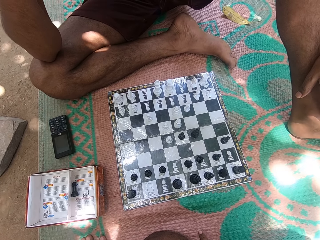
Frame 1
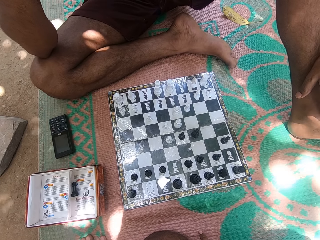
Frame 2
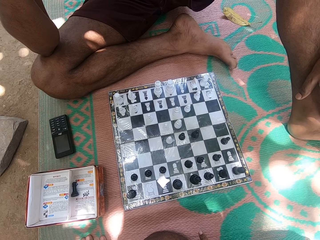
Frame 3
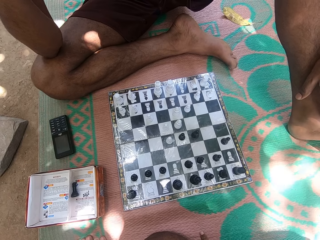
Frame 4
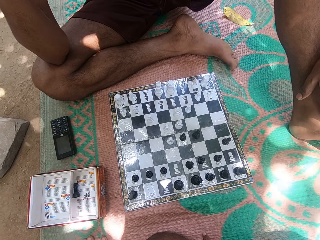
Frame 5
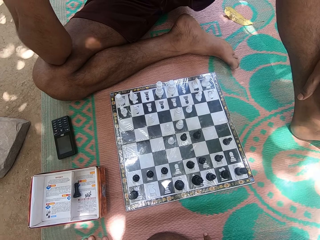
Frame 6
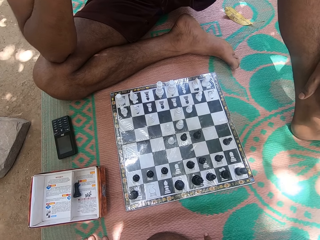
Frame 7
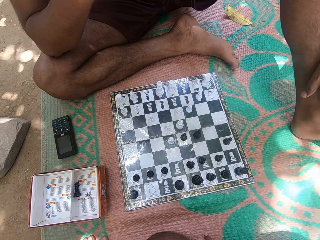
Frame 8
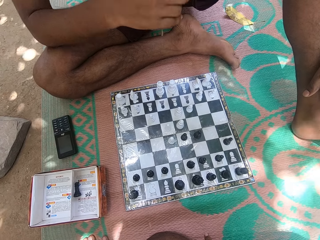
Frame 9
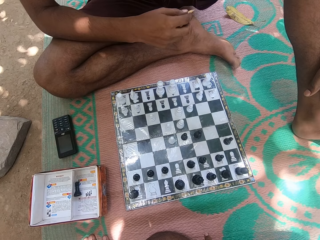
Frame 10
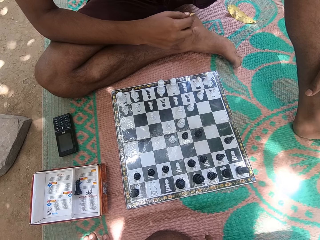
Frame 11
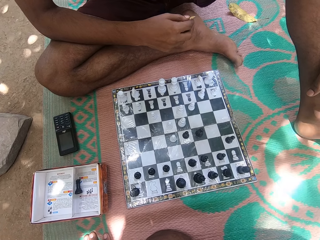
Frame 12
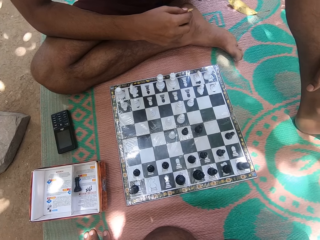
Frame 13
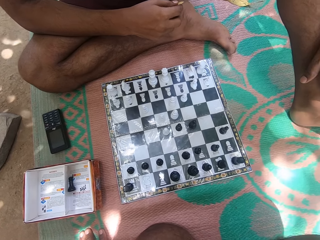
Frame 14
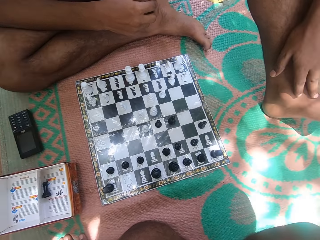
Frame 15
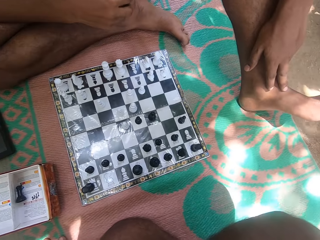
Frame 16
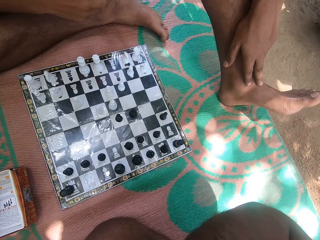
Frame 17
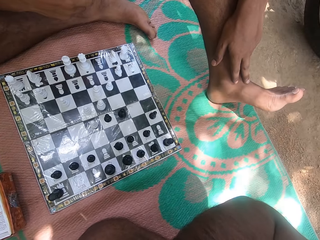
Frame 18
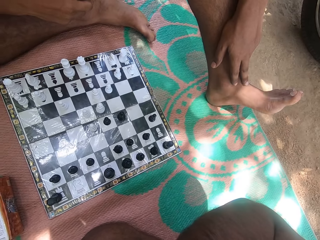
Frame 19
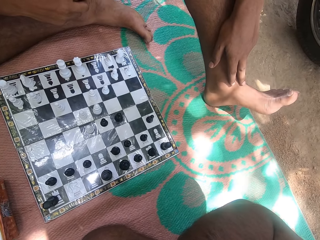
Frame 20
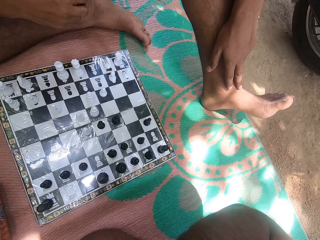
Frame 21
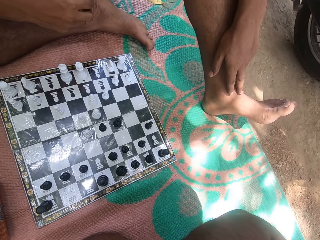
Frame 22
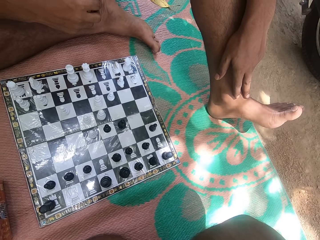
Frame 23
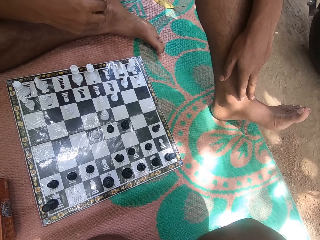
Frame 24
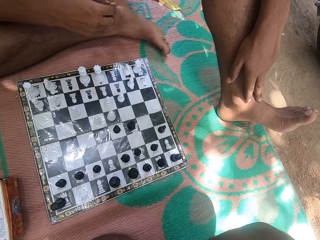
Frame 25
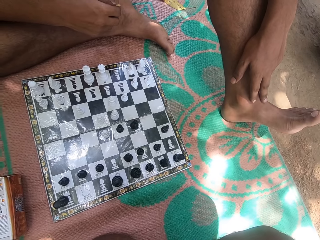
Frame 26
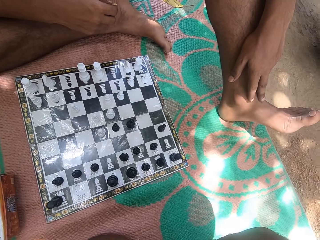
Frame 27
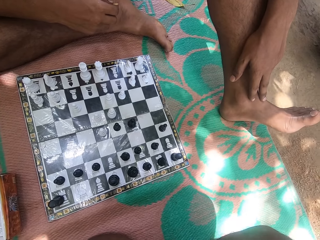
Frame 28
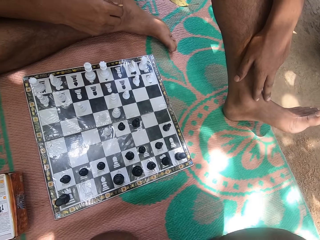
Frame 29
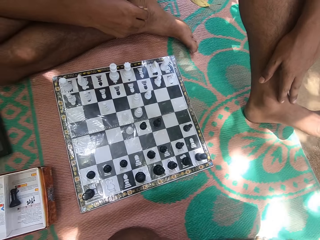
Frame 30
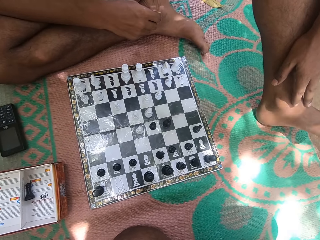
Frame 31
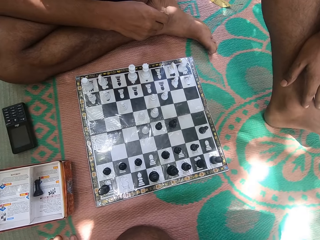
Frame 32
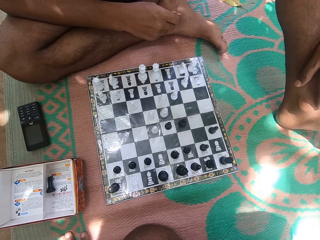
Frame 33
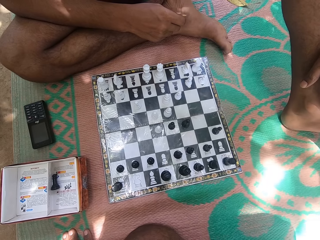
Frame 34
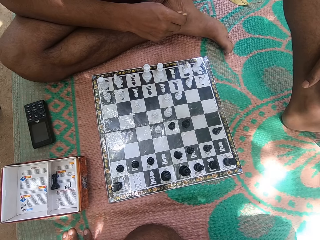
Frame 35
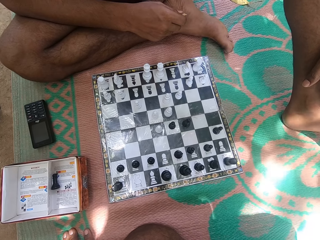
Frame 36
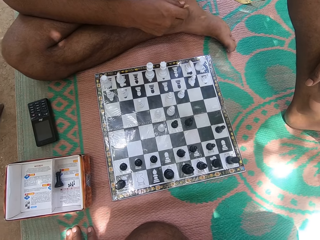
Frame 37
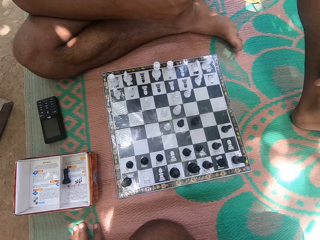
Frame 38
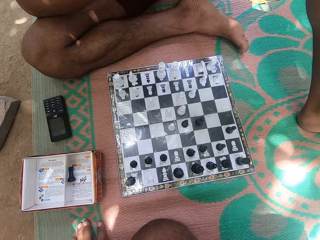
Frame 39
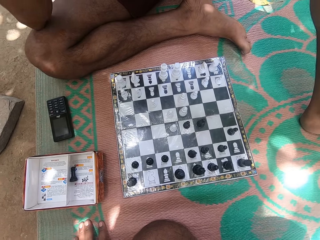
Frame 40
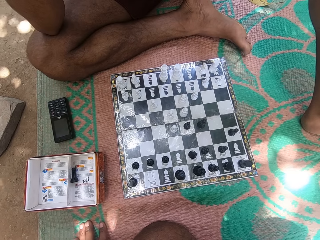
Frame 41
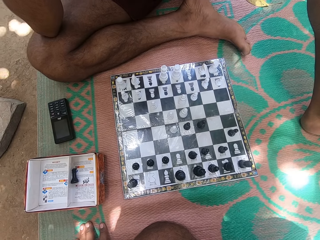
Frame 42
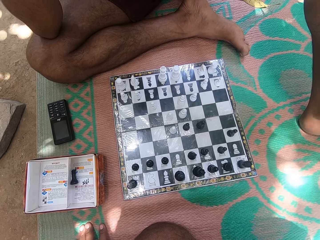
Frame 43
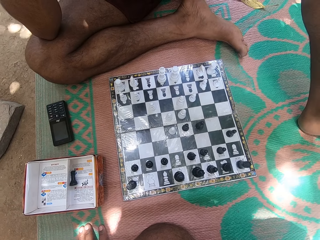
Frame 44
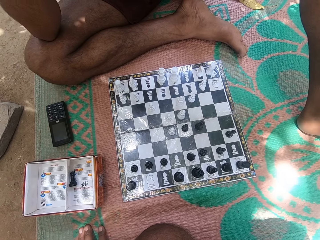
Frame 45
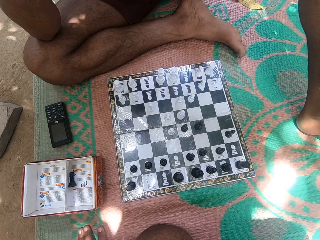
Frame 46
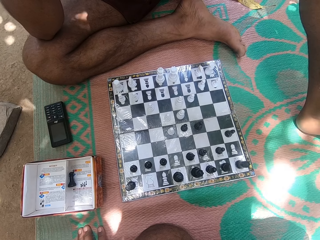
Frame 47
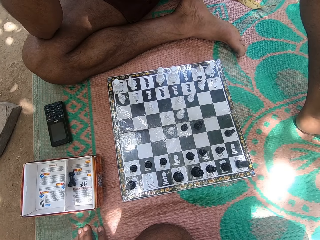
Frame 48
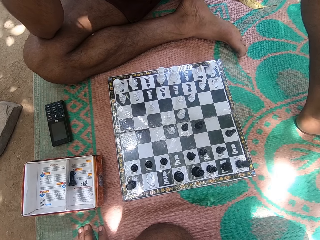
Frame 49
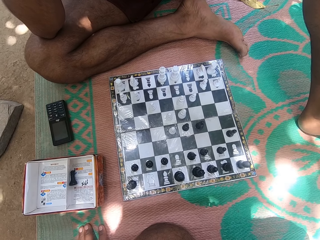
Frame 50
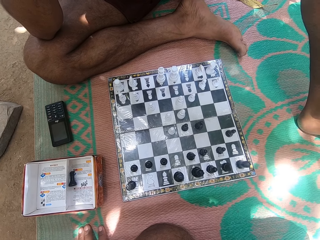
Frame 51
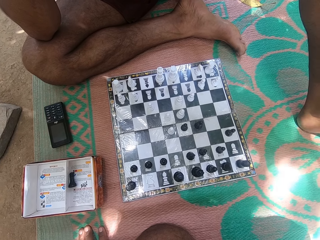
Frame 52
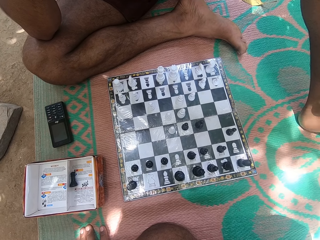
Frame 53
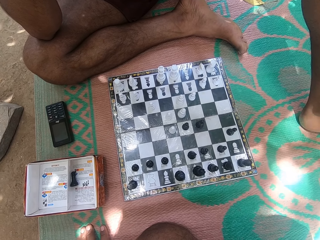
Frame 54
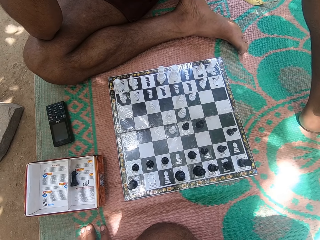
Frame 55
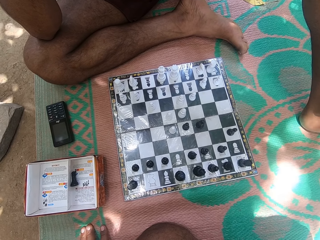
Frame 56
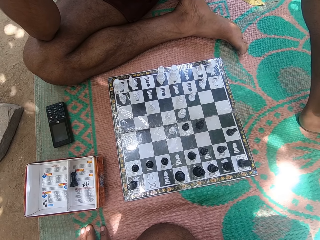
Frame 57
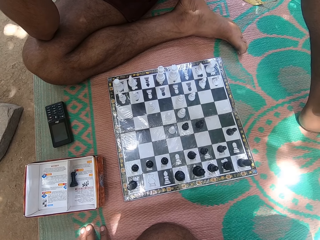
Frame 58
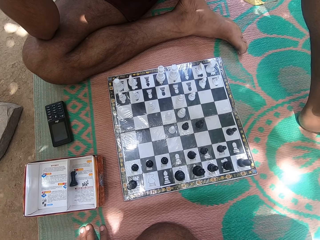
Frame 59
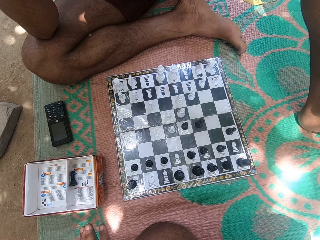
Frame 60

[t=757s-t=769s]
A person lowers the hand.

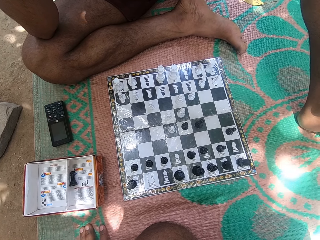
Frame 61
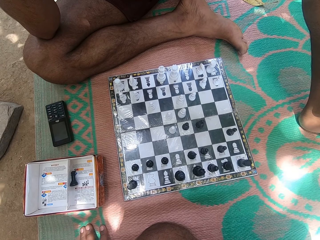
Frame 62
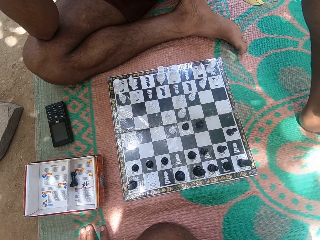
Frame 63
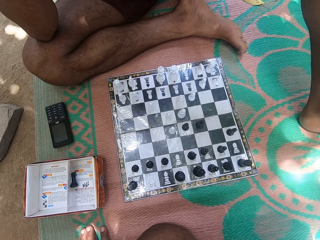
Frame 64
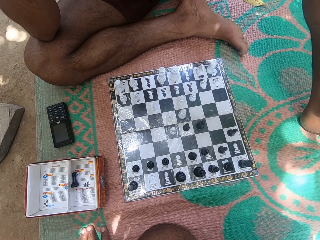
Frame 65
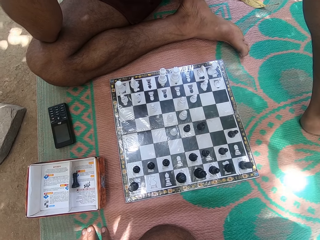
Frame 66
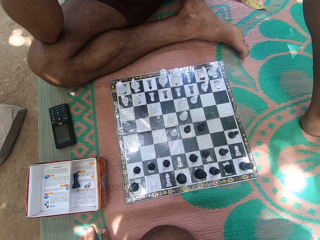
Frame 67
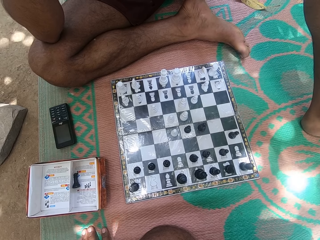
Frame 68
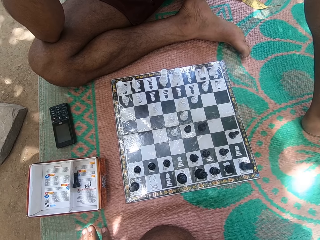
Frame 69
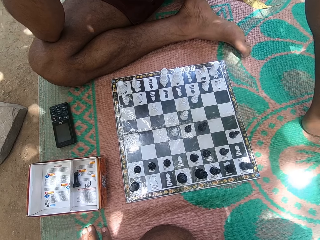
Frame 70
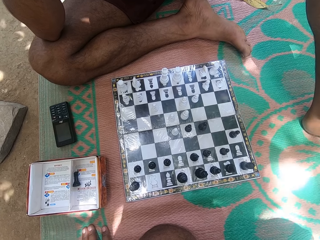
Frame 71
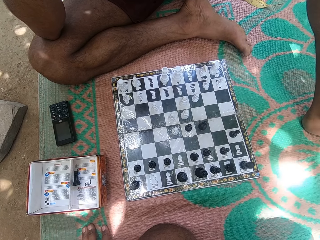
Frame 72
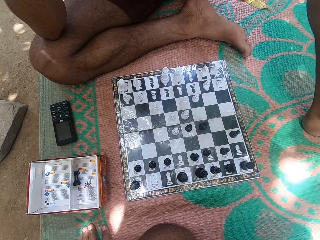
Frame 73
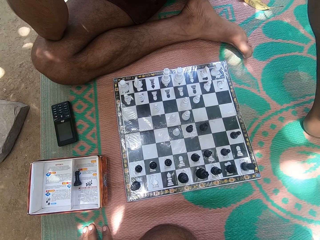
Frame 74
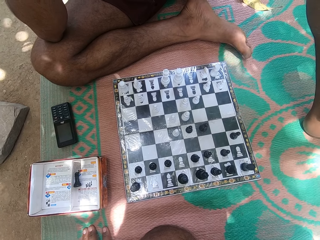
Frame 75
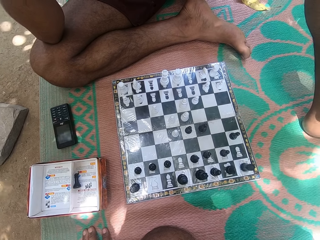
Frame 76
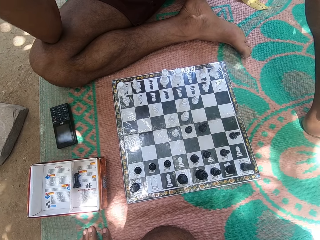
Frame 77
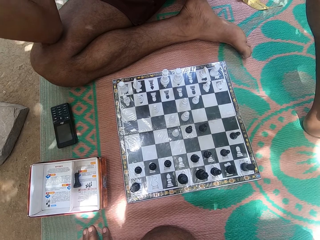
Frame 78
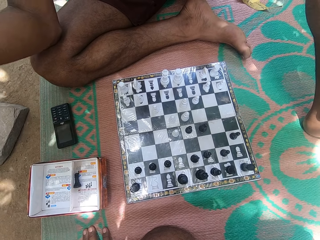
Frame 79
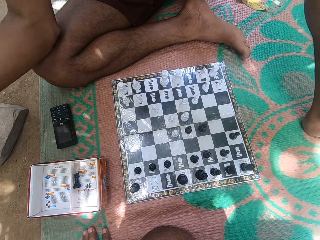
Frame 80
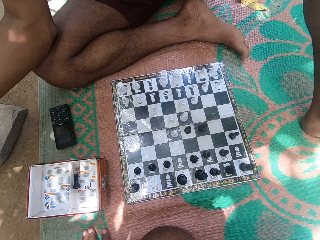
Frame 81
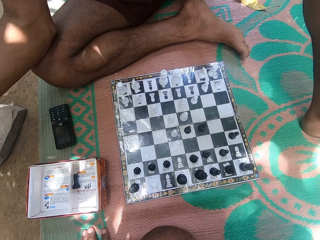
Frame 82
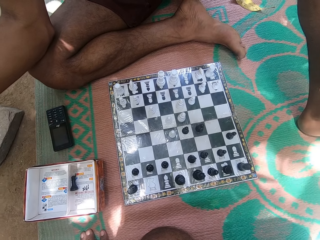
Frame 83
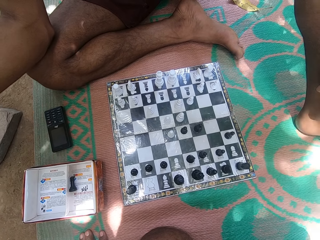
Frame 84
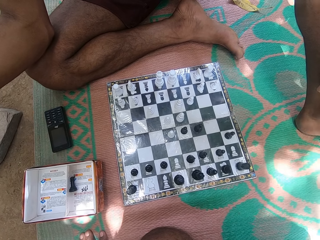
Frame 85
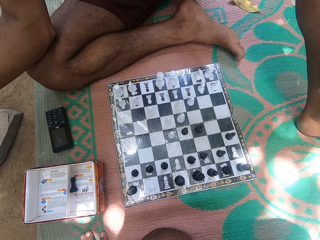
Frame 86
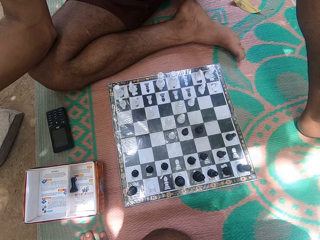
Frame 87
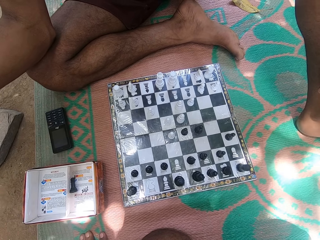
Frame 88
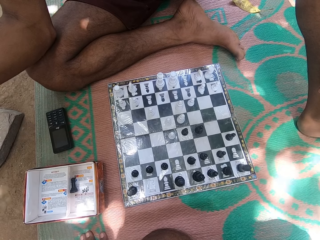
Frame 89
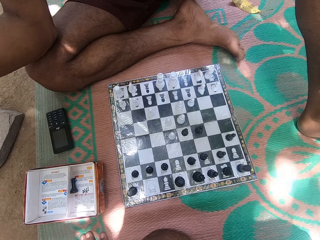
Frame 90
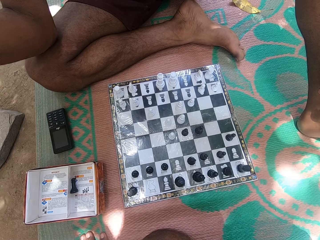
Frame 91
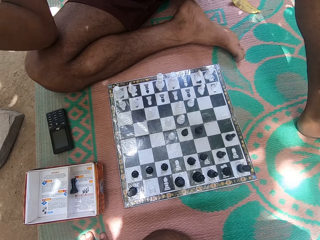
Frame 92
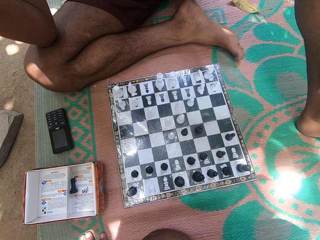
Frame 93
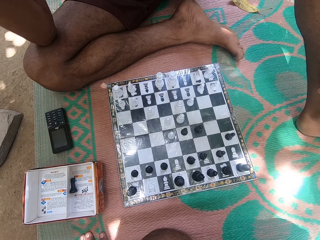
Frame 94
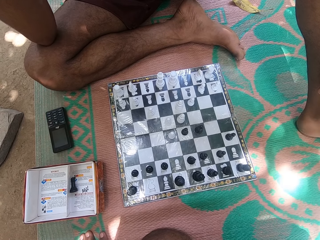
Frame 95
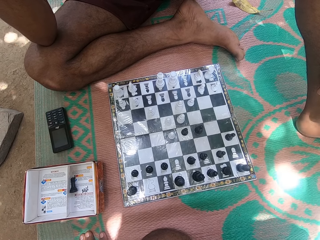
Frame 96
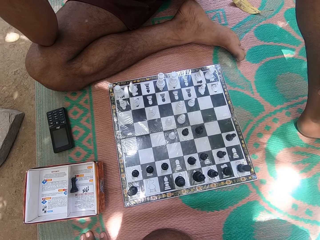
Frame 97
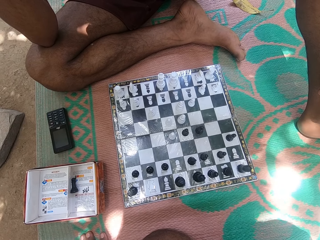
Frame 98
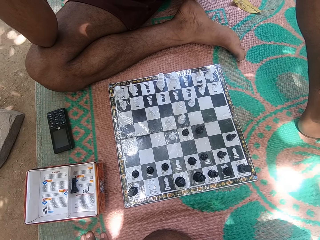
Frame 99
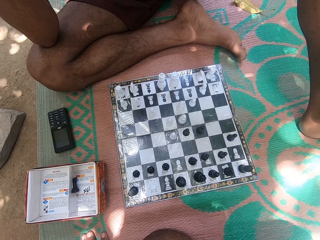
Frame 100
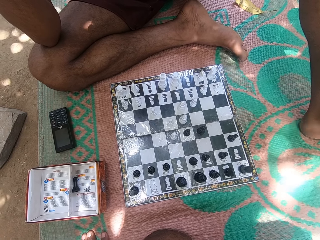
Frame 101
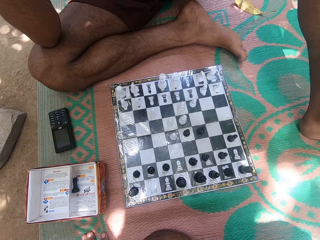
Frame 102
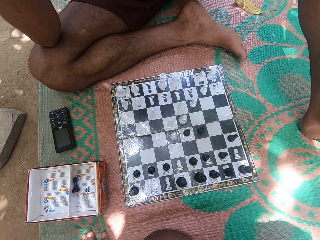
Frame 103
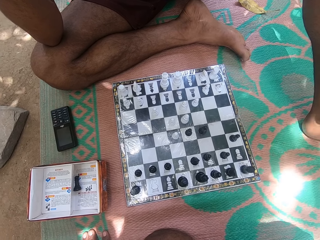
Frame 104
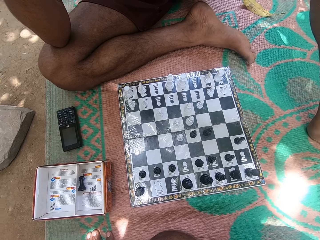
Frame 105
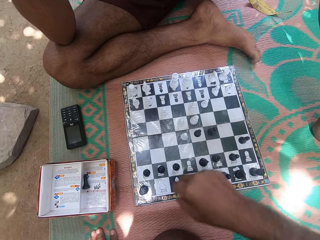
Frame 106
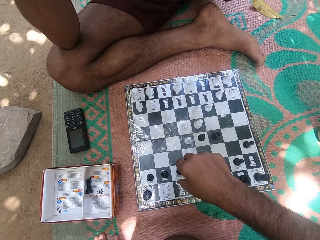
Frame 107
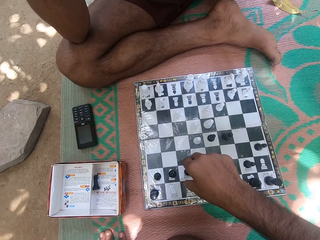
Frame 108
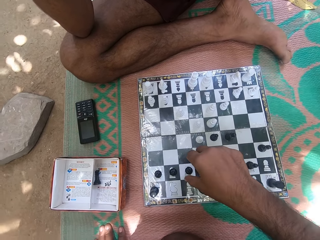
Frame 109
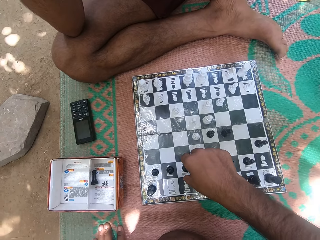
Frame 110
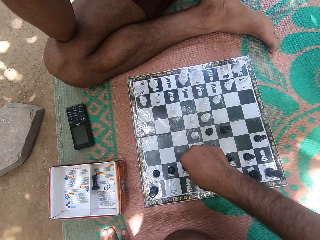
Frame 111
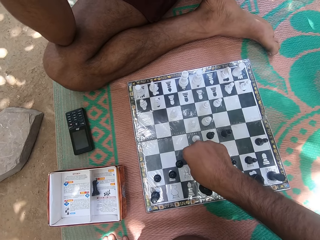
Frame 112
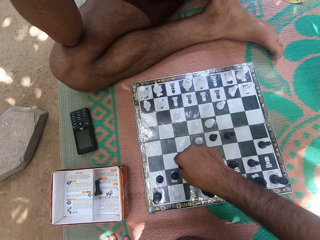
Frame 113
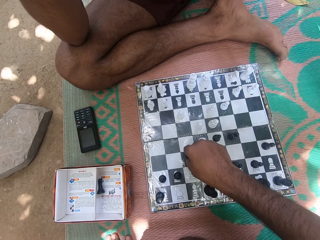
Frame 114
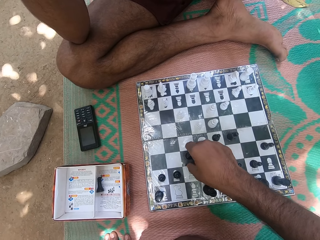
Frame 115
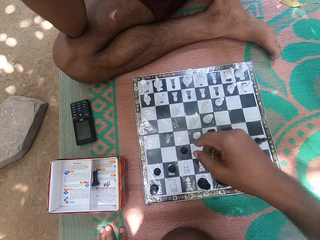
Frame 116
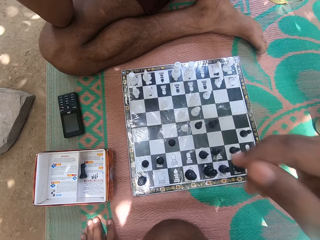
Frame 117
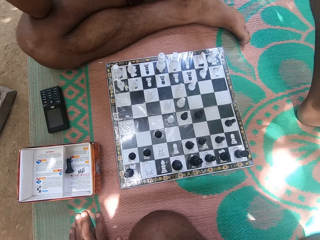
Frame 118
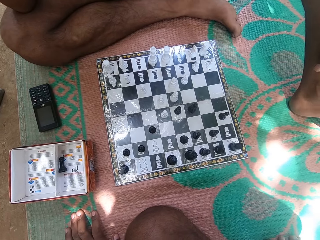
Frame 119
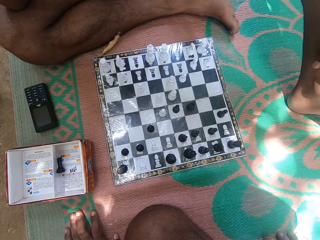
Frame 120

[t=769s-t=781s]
A person moves the hand and stares at the chess board. The camera wearer picks up the pawn. They touch a chess piece. They place the pawn on the chess board. They move a chess piece.
